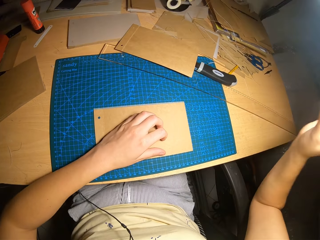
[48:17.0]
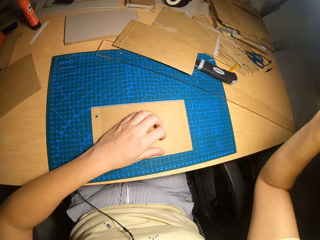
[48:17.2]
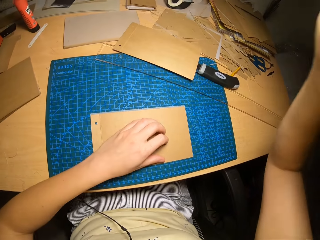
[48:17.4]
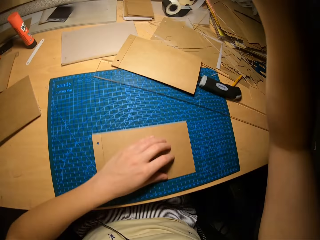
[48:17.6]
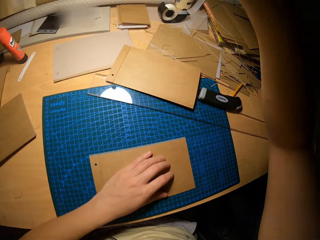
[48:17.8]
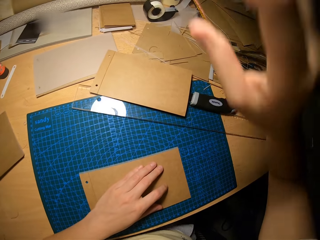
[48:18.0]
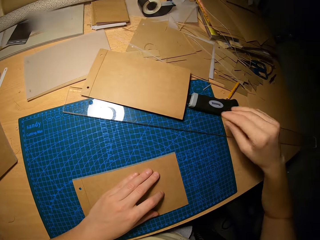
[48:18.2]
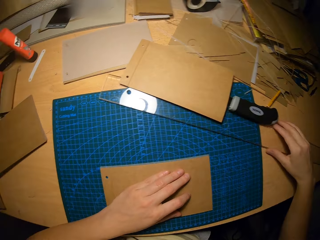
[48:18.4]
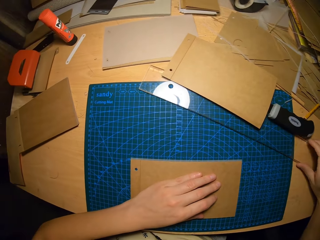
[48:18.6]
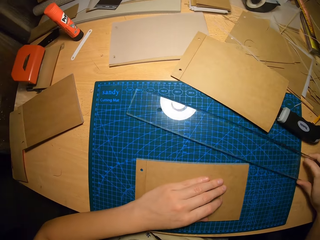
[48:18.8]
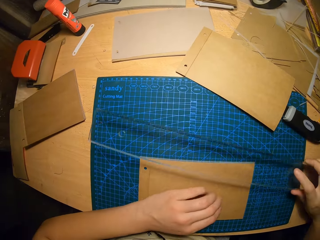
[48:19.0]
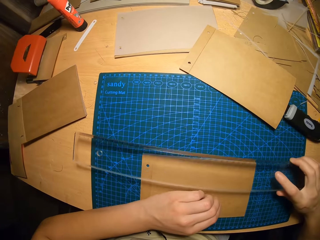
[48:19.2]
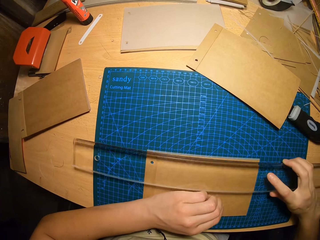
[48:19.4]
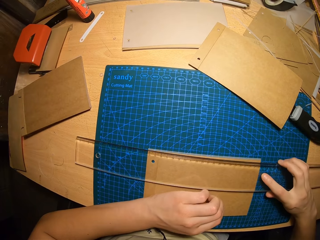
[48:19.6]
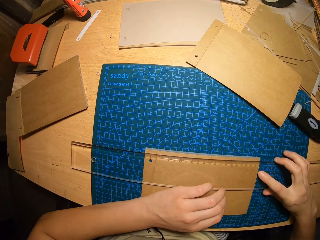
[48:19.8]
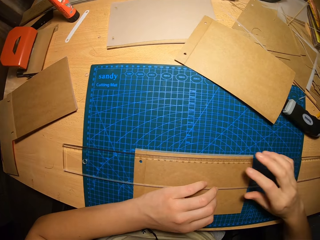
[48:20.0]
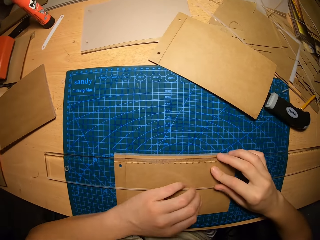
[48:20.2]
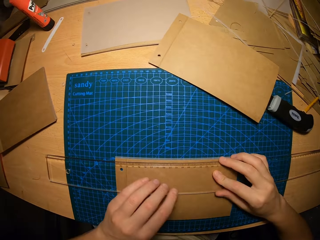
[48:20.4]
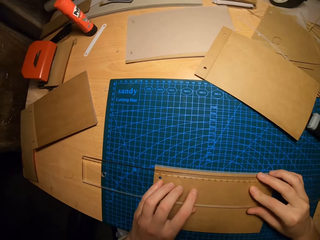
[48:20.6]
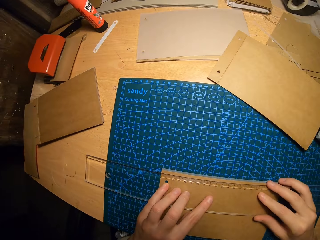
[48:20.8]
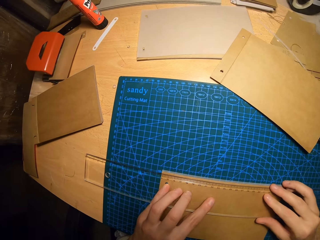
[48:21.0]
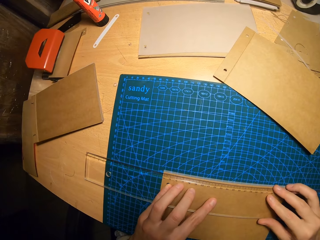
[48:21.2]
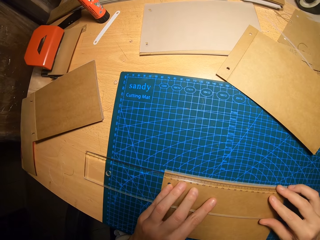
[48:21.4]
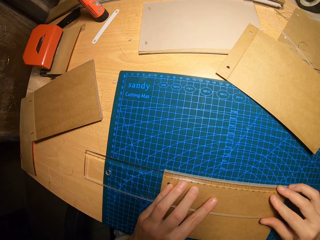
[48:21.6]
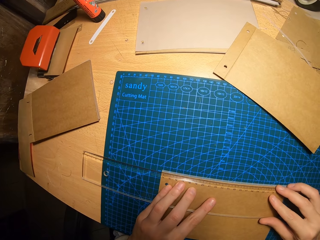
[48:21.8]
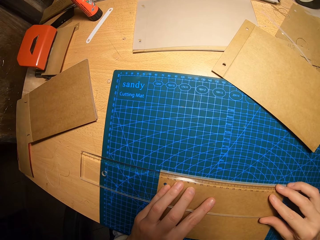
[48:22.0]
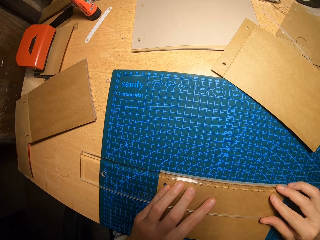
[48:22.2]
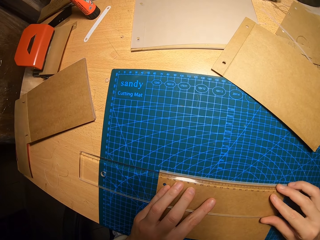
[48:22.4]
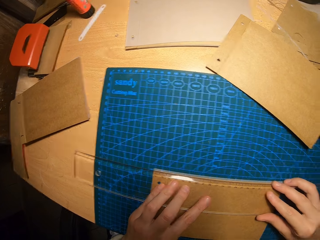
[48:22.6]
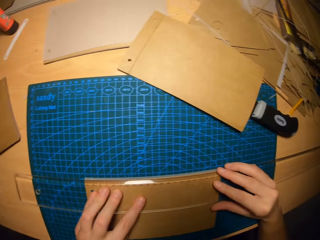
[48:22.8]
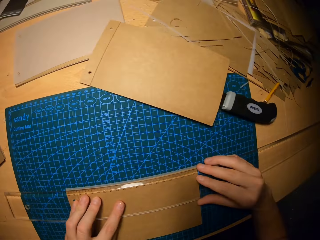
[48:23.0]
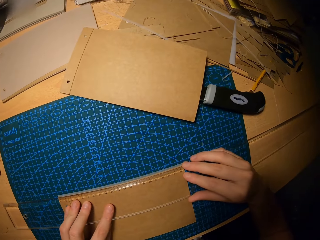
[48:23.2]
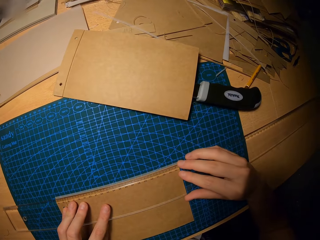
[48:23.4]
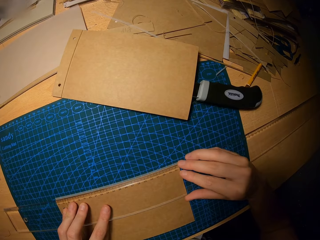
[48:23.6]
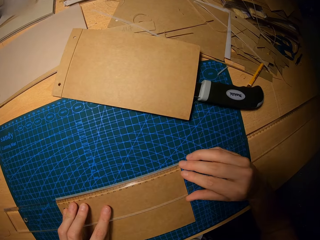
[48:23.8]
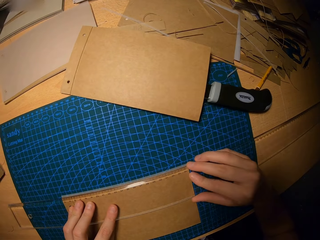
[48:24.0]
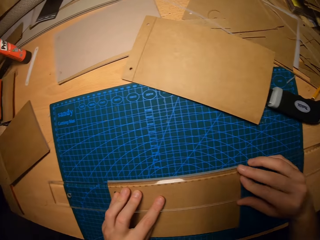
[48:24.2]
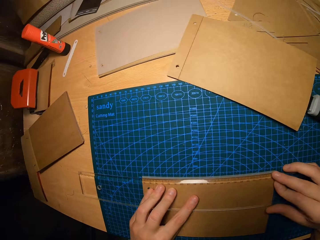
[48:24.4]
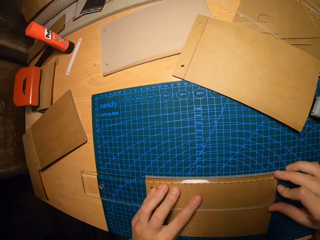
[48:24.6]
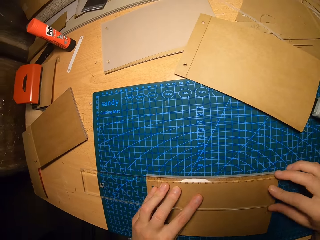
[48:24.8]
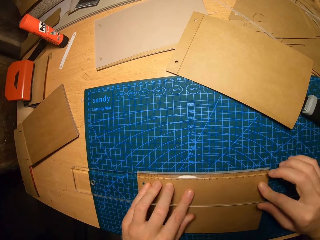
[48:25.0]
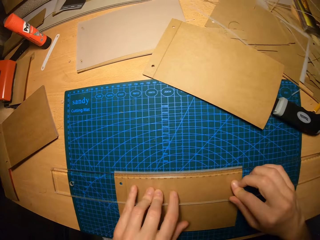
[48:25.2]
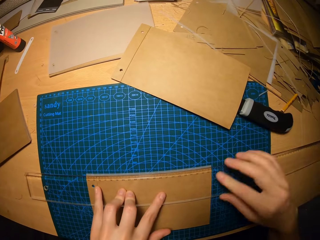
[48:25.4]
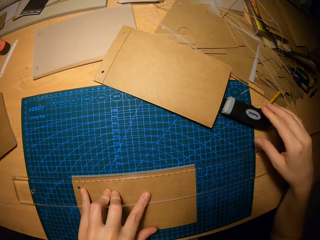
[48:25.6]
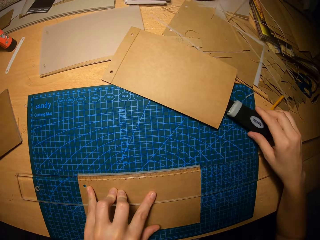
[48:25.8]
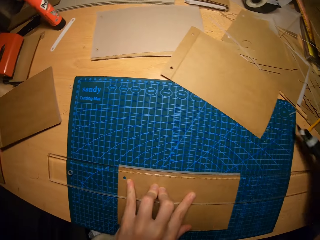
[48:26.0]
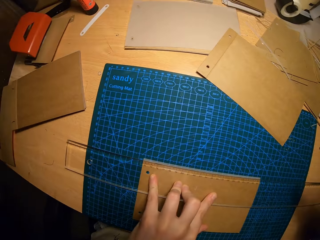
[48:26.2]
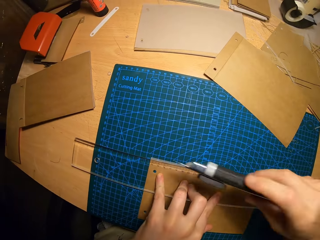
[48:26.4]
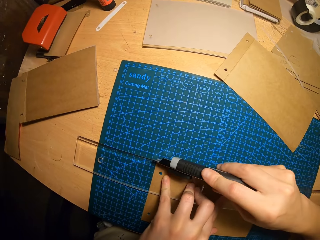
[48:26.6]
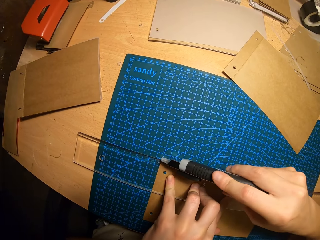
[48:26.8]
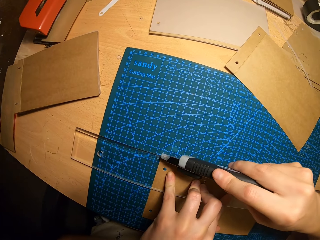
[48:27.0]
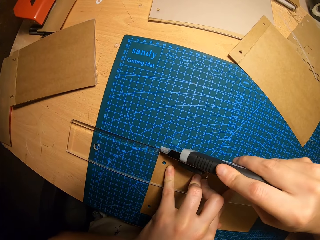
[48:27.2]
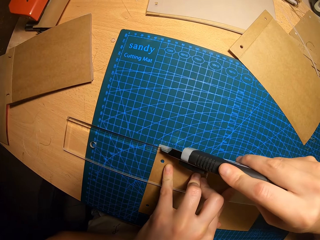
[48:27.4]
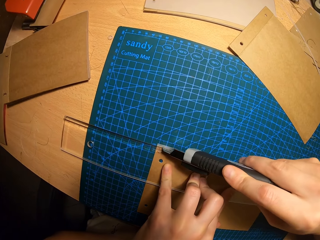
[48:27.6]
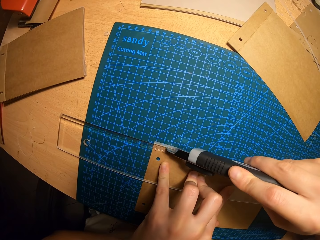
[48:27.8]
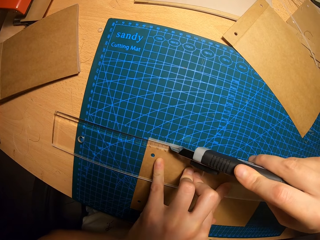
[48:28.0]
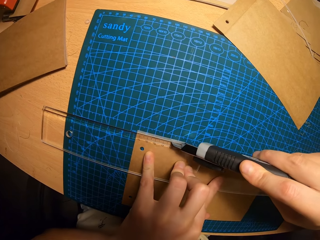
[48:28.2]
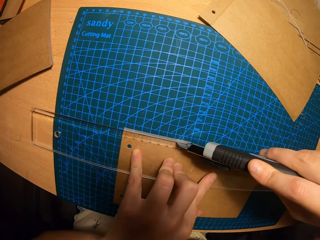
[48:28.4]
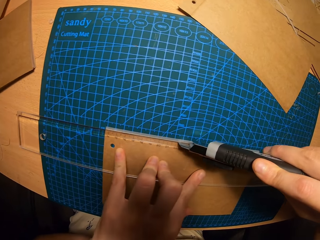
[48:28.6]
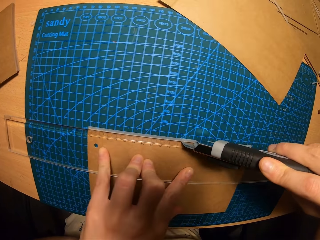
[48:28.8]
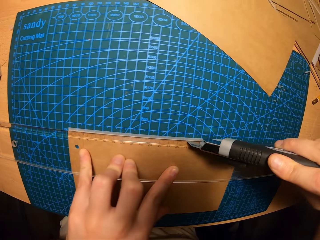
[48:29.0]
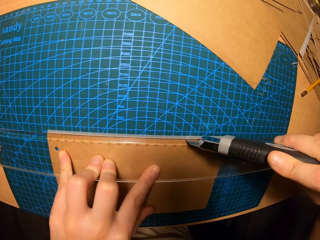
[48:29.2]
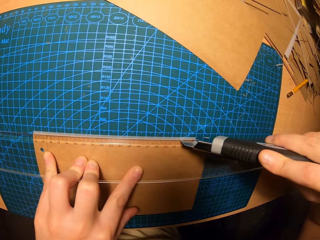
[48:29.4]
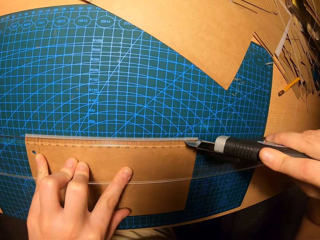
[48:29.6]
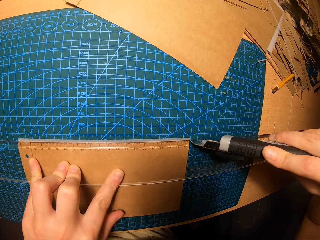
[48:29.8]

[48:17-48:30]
The camera wearer adjusts the light with his right hand. He picks up the ruler on the table. He puts the ruler on the manila papers on the table. He aligns the ruler on the cardboards with his hands. He holds the ruler on the manila papers on the table. He picks up the cutter knife on the table with his right hand. He cuts a part of the cardboard with the cutter knife.

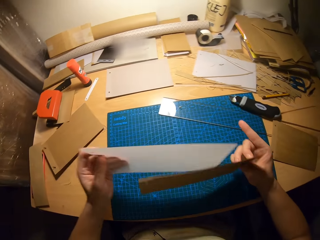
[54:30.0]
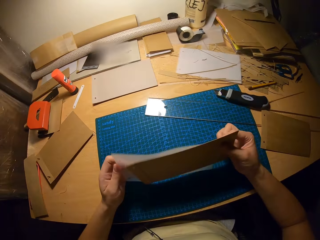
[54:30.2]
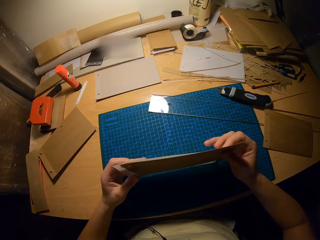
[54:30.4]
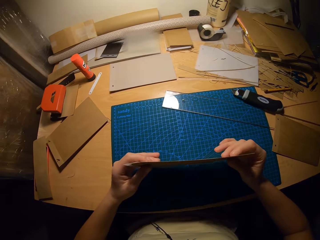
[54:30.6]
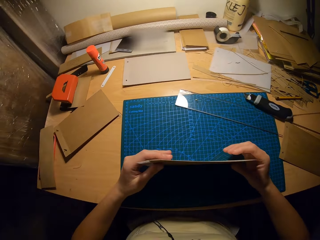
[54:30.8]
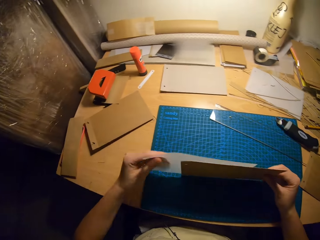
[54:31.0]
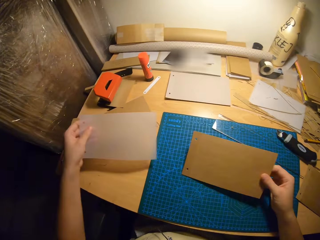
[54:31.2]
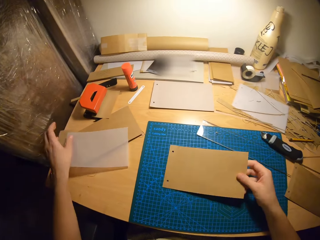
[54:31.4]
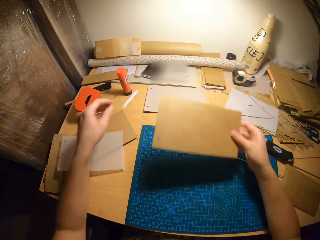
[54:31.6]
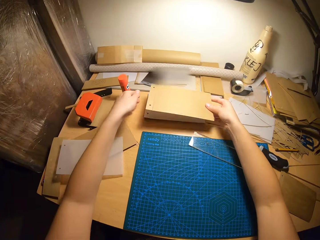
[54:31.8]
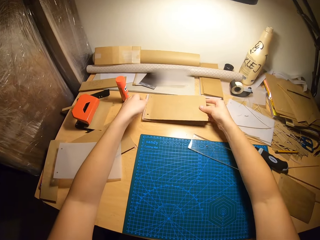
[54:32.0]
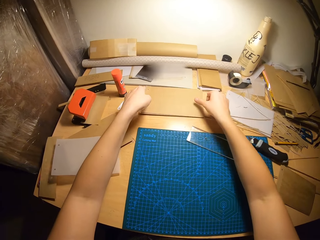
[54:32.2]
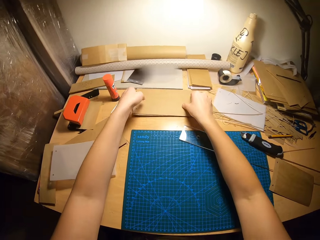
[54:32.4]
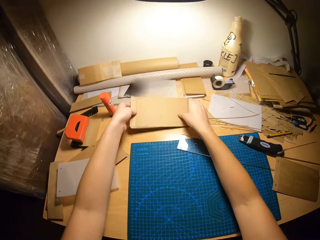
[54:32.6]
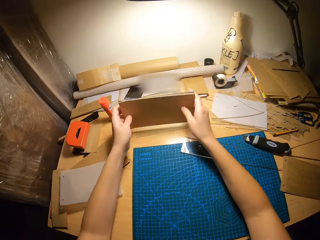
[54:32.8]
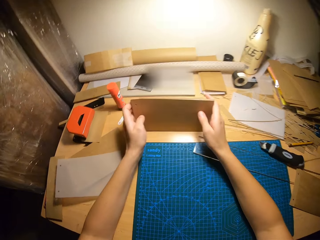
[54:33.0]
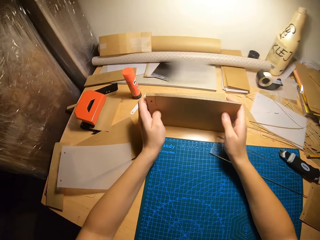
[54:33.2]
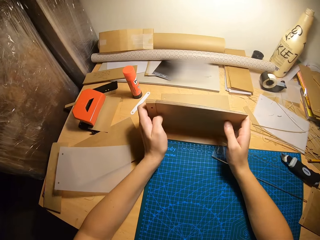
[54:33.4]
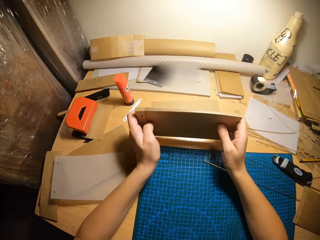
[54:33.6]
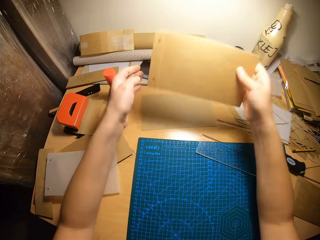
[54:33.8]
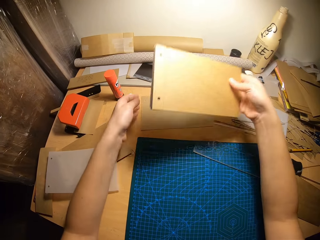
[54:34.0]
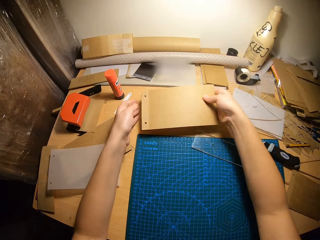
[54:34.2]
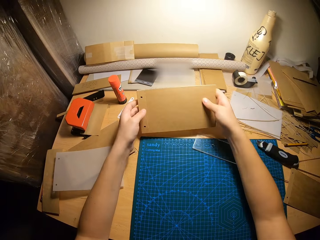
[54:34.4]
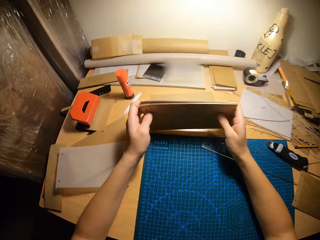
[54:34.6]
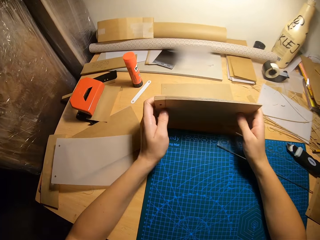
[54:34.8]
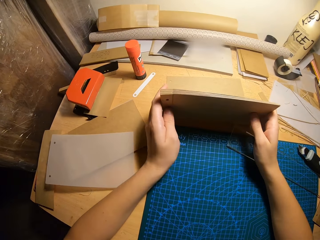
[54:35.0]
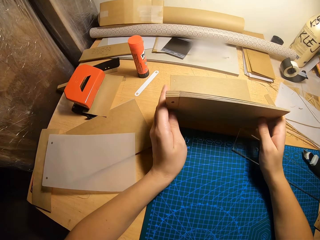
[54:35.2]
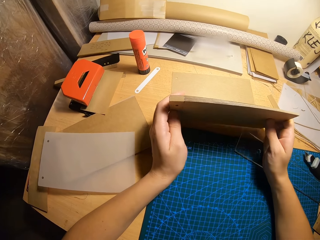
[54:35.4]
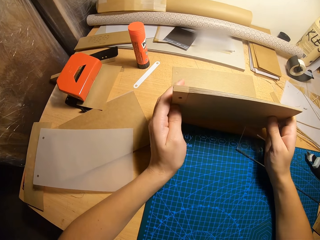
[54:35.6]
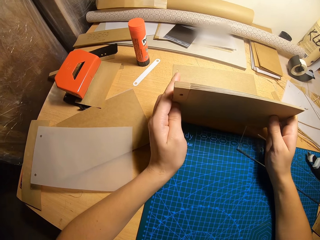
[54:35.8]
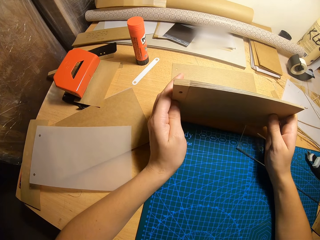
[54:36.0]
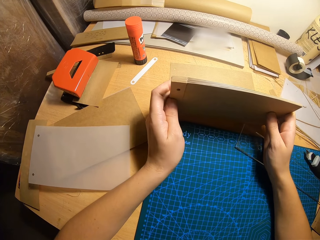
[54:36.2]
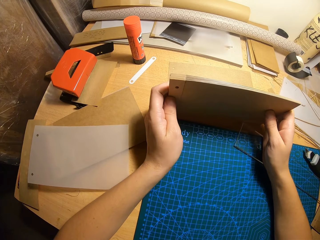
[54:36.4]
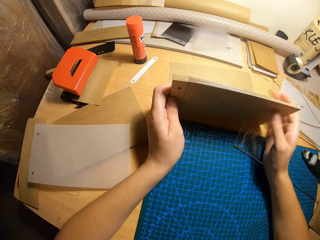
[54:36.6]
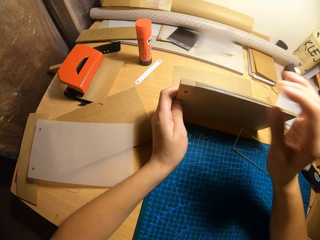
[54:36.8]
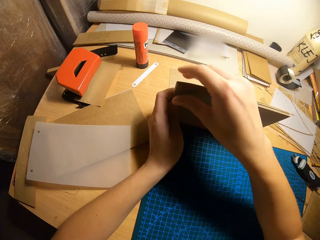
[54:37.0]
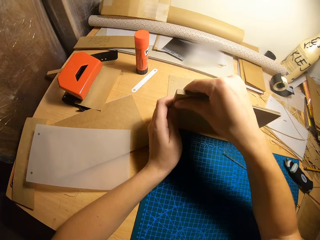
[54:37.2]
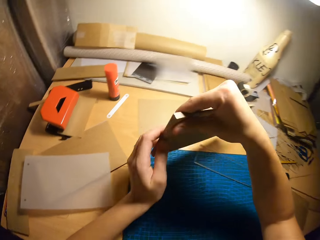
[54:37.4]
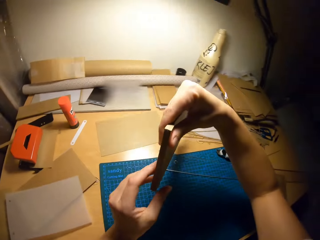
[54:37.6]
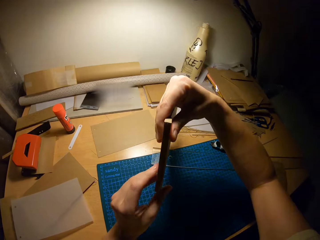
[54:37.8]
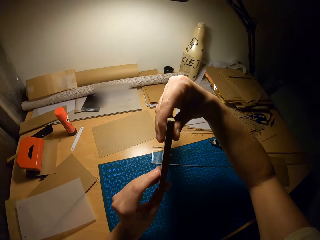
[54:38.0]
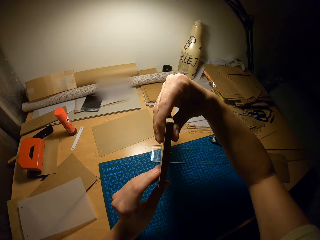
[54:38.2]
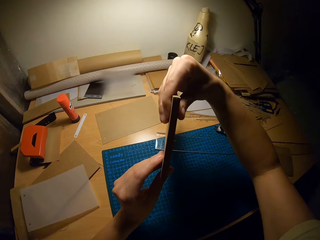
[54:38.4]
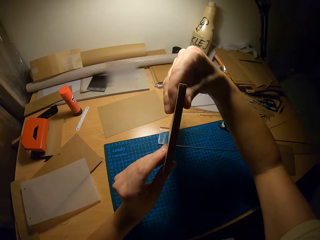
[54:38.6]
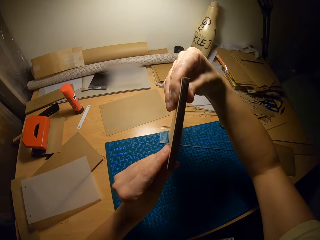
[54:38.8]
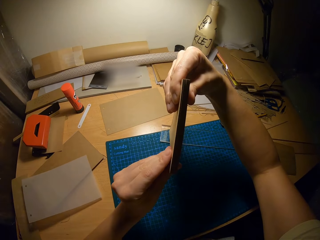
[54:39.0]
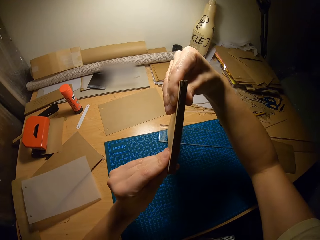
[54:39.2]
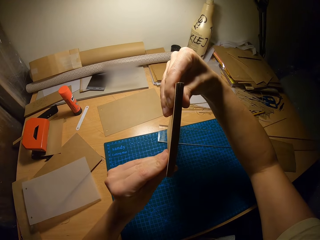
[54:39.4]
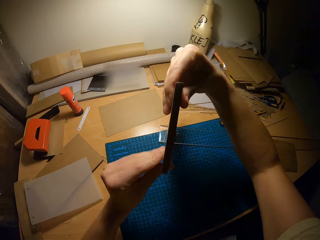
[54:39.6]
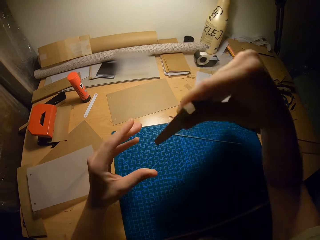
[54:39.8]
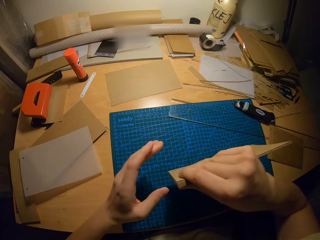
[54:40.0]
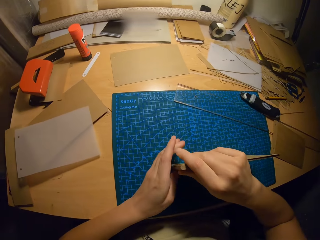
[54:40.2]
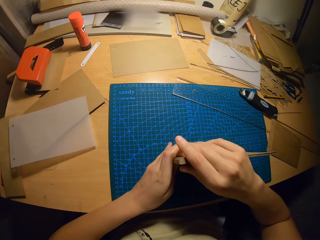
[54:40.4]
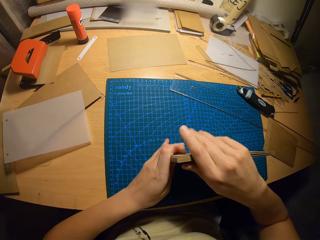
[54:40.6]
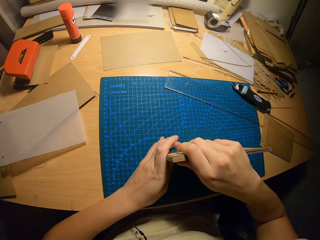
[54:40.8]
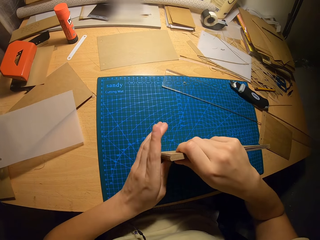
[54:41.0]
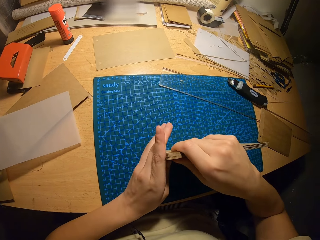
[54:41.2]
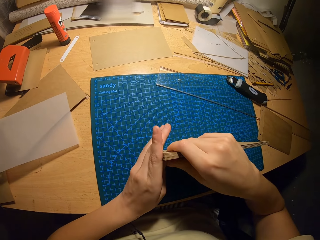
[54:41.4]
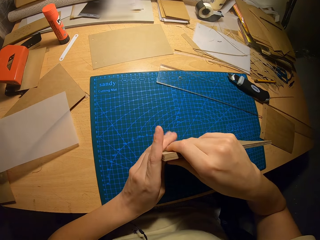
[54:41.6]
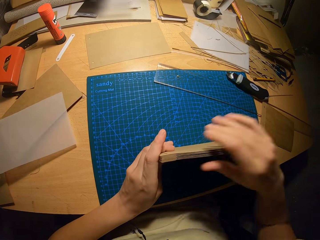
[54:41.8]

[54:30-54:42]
The camera wearer holds the manila paper on the table. They place the transparent paper in their left hand on the table. They place the cardboard in their right hand on some cardboards on the table. They pick up the cardboards on the table with both hands and adjust the cardboards with both hands. They hold the manila papers on the table with their hands.
